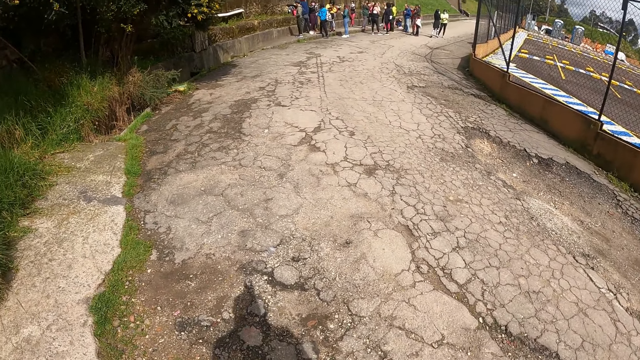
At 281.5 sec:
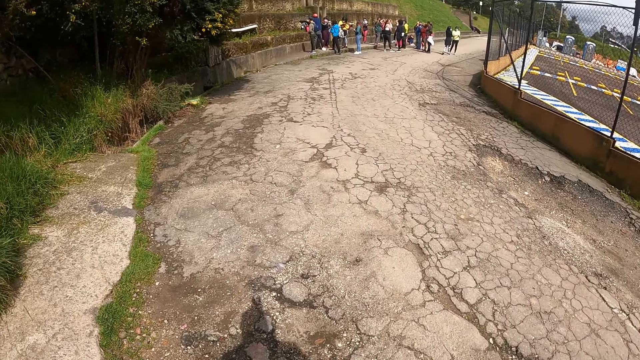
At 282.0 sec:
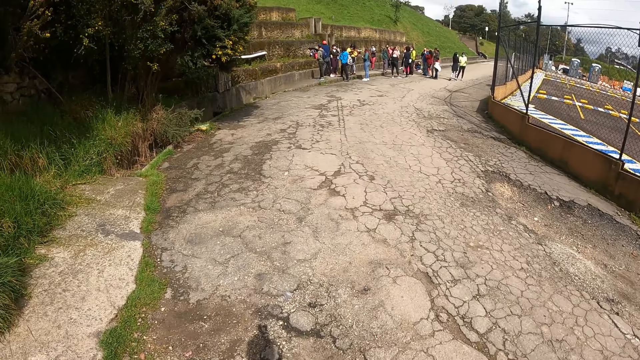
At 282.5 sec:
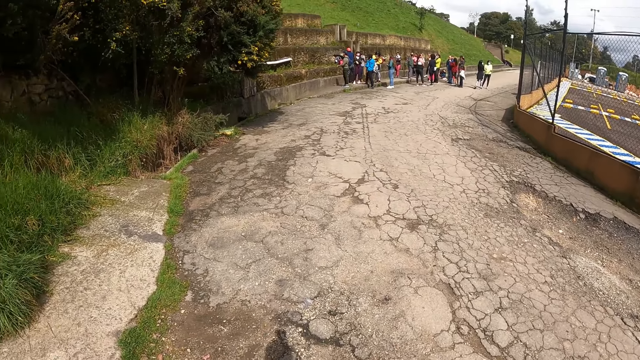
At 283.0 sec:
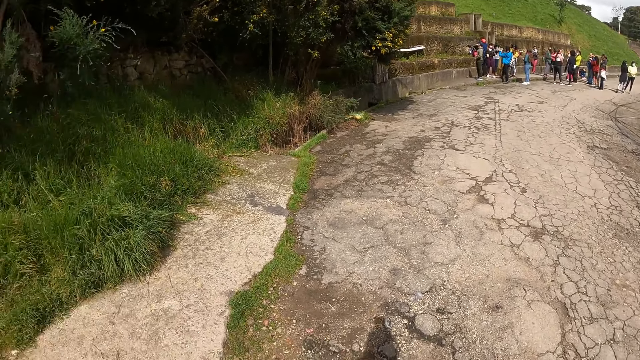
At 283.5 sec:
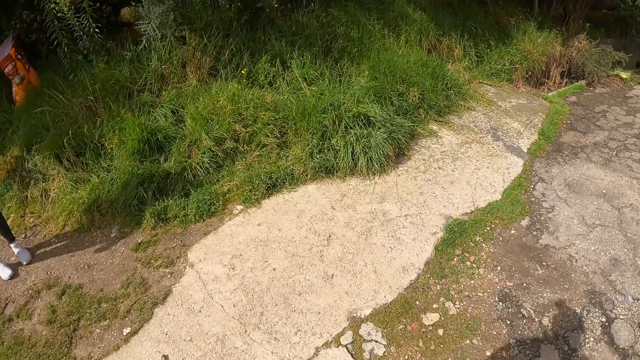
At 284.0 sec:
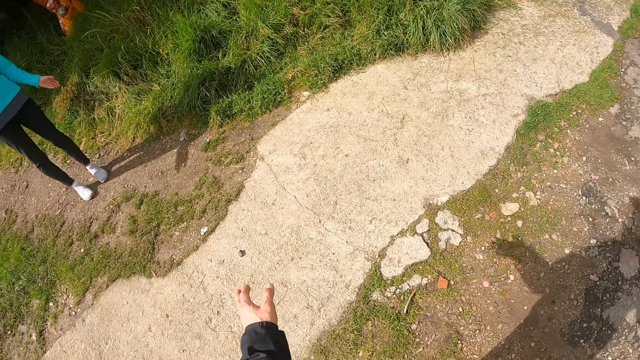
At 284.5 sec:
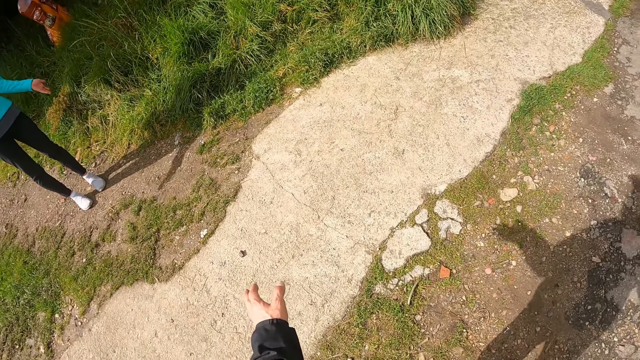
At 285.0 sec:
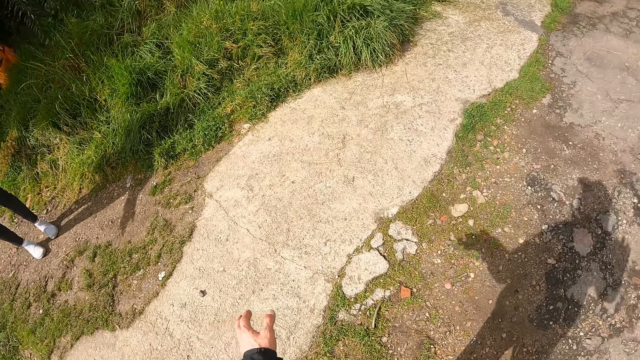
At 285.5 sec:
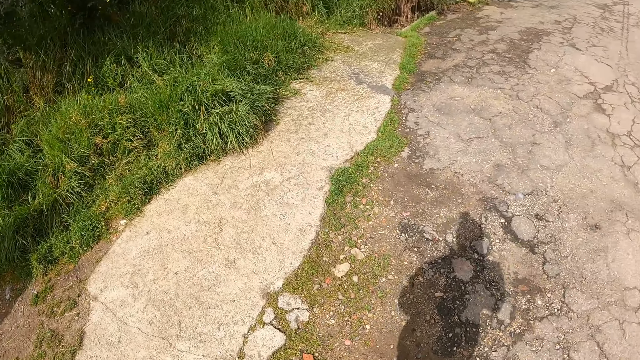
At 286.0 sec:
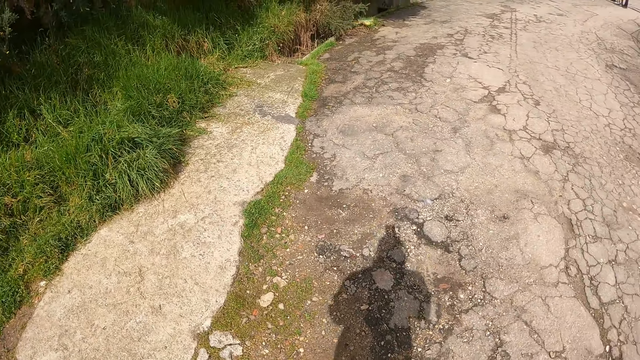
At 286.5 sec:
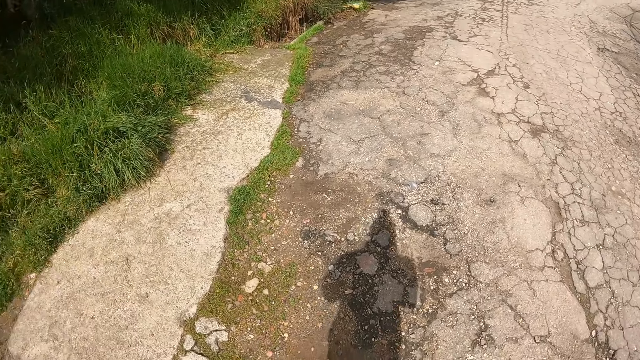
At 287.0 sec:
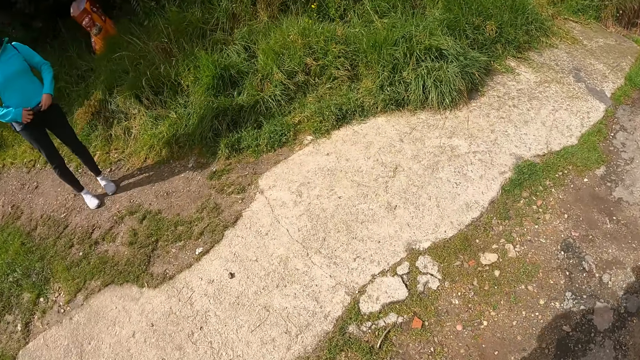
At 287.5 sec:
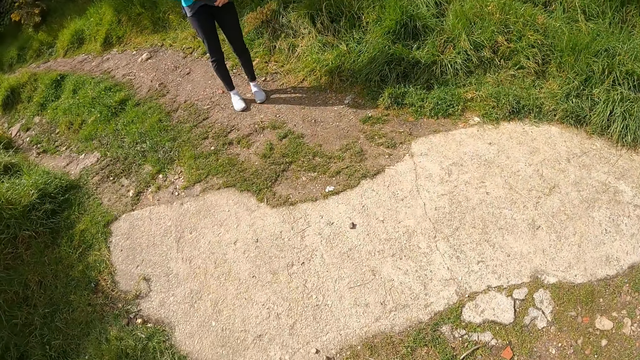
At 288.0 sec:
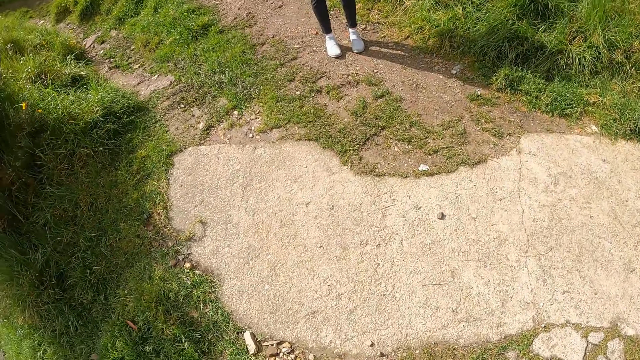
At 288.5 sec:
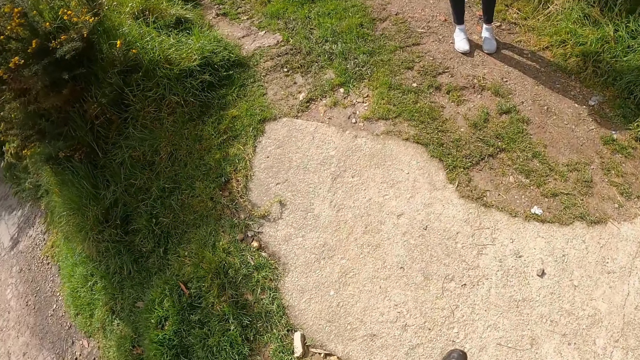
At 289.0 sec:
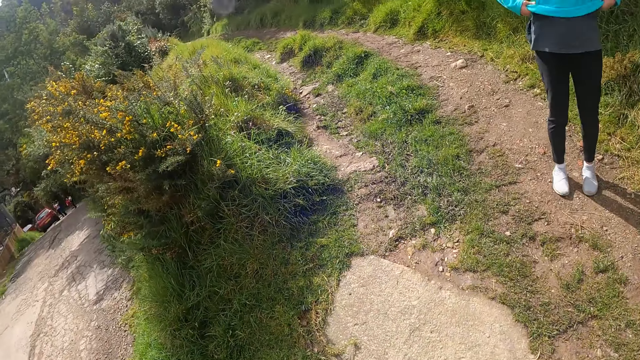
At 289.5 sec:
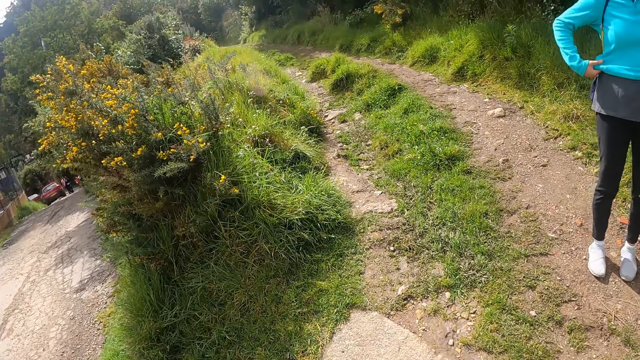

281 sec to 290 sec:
The camera wearer stands on the road. He turns around. A woman stands on the field. The camera wearer gestures his hand. The woman gestures her hand.

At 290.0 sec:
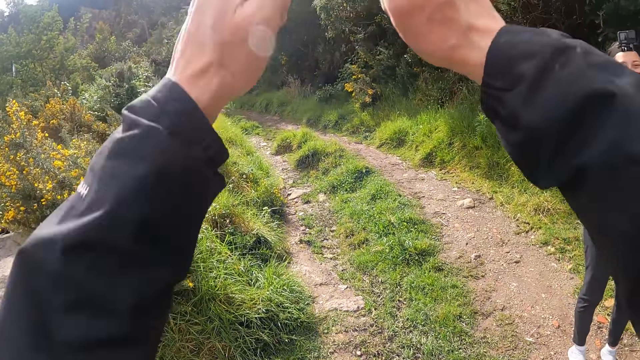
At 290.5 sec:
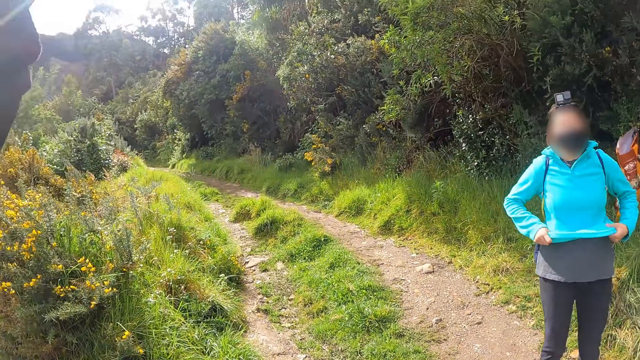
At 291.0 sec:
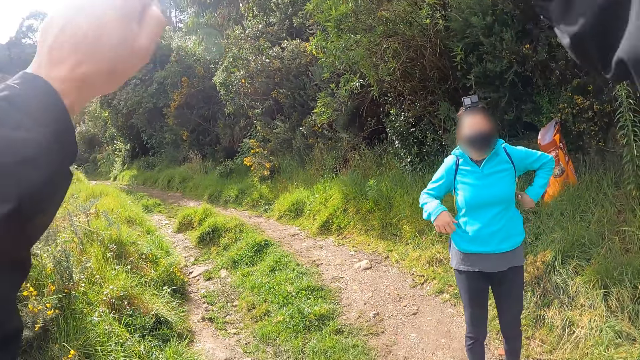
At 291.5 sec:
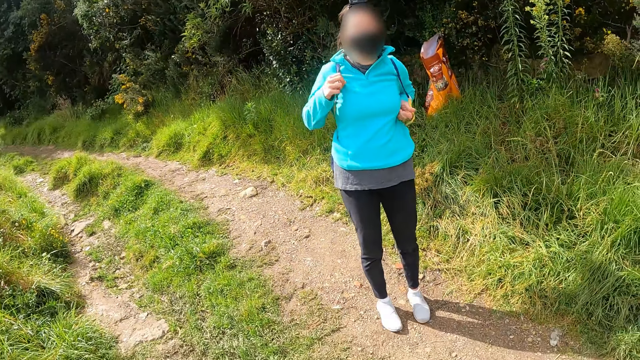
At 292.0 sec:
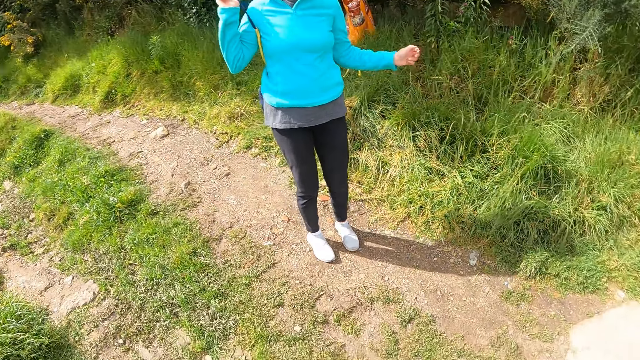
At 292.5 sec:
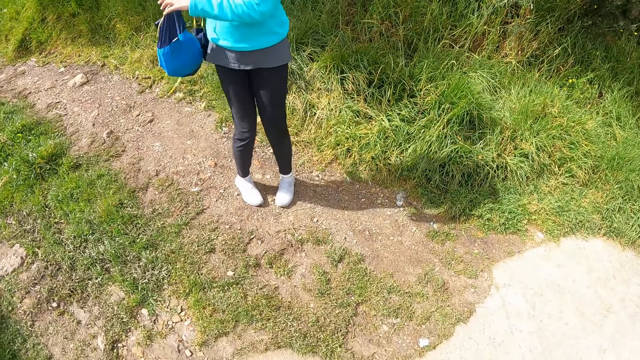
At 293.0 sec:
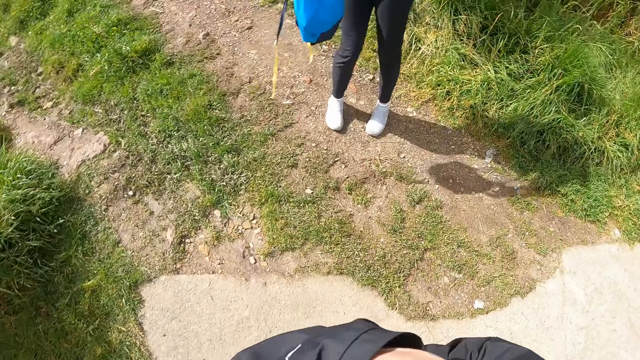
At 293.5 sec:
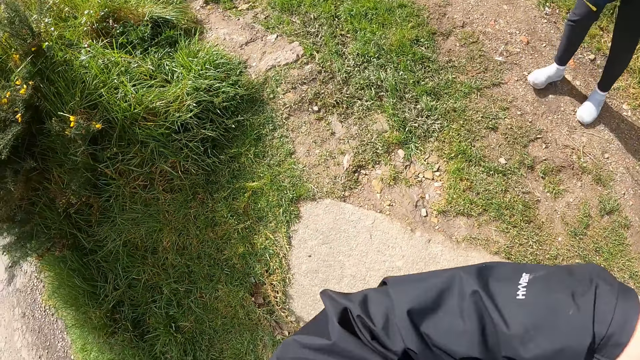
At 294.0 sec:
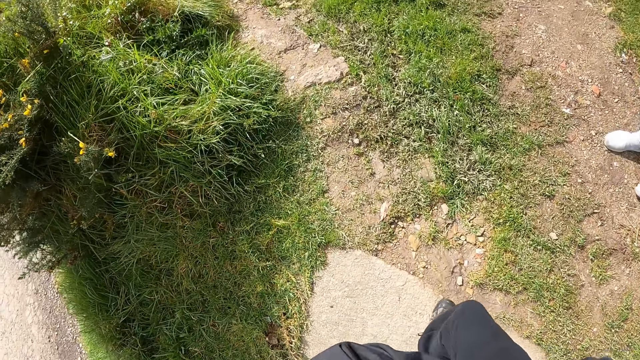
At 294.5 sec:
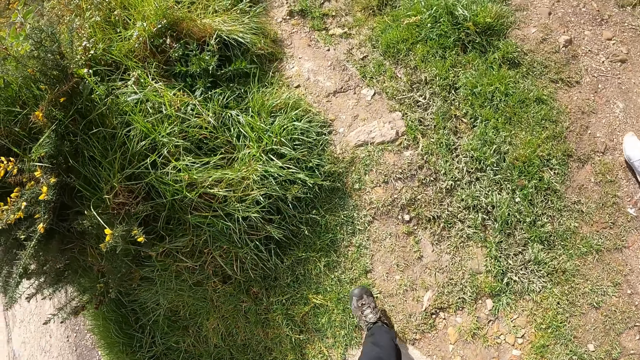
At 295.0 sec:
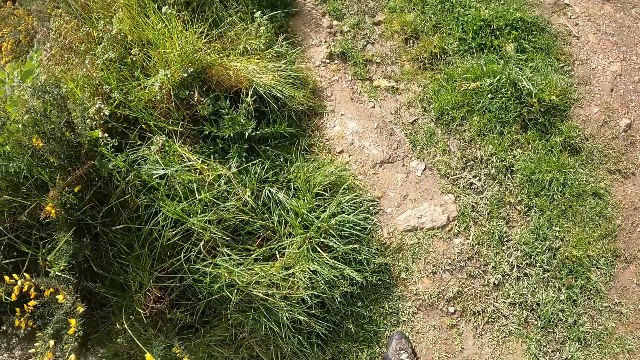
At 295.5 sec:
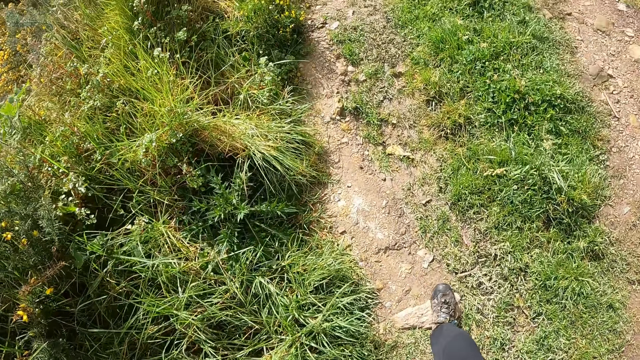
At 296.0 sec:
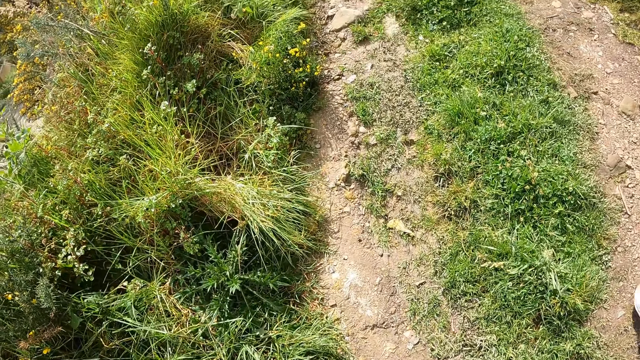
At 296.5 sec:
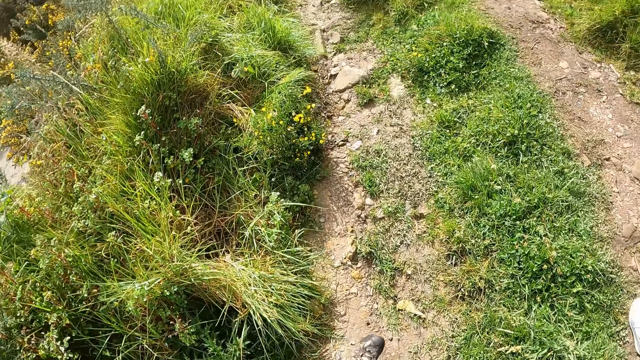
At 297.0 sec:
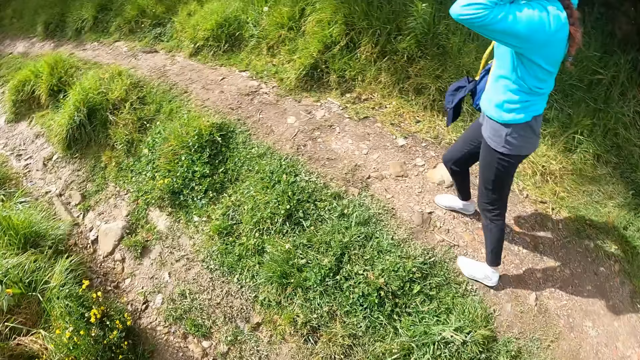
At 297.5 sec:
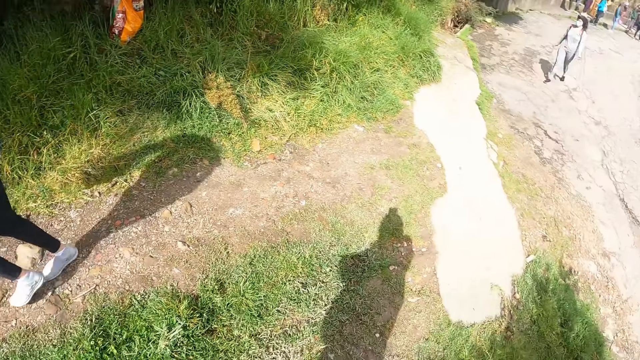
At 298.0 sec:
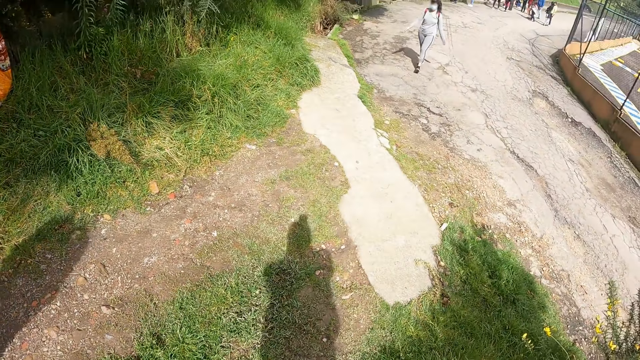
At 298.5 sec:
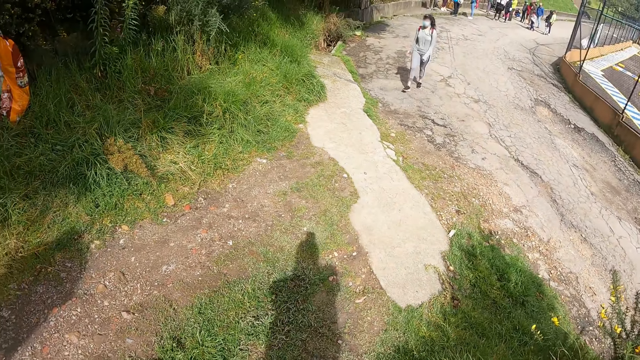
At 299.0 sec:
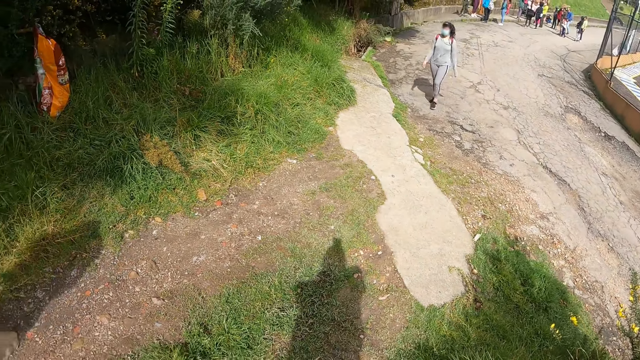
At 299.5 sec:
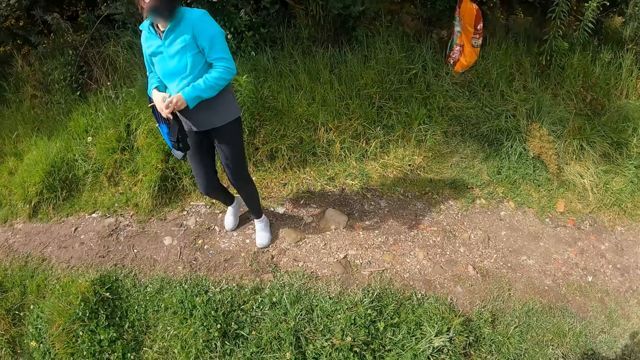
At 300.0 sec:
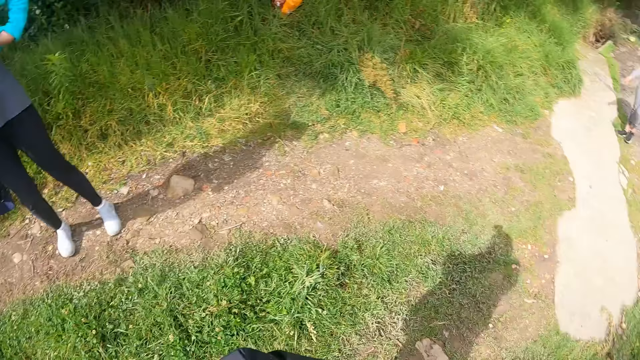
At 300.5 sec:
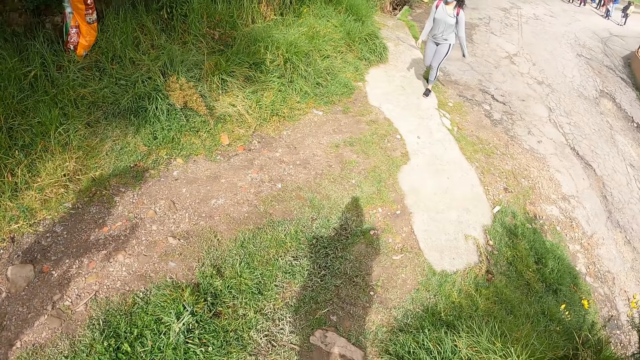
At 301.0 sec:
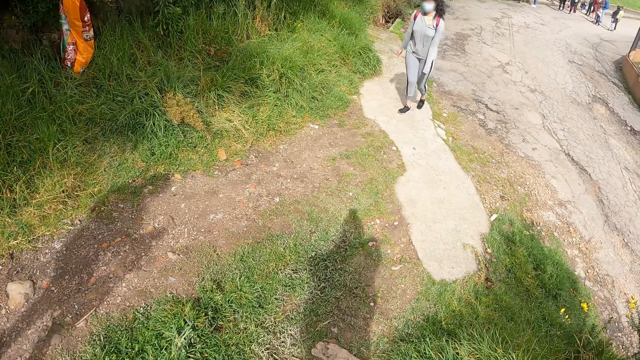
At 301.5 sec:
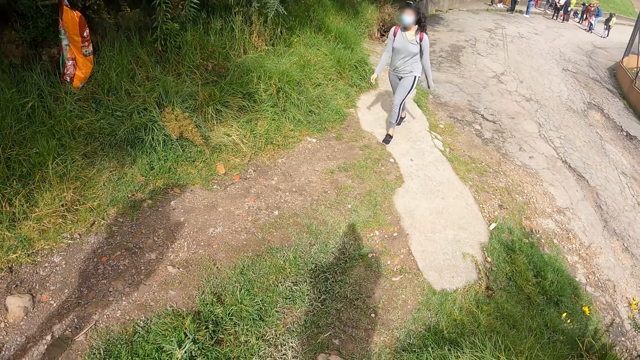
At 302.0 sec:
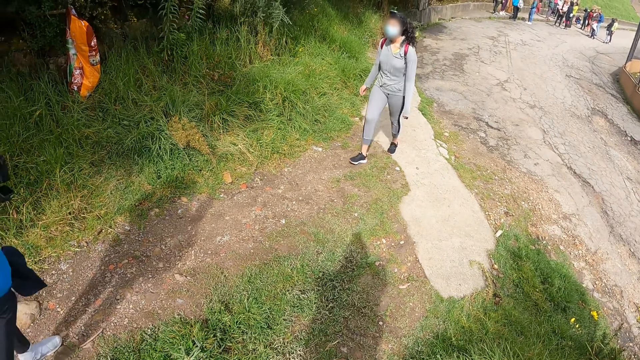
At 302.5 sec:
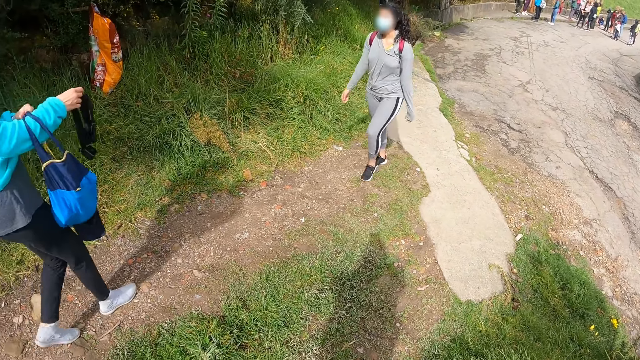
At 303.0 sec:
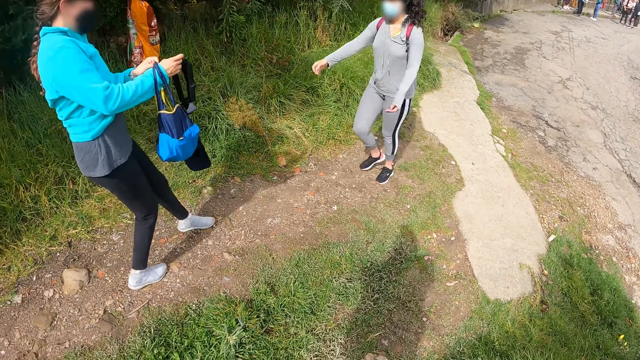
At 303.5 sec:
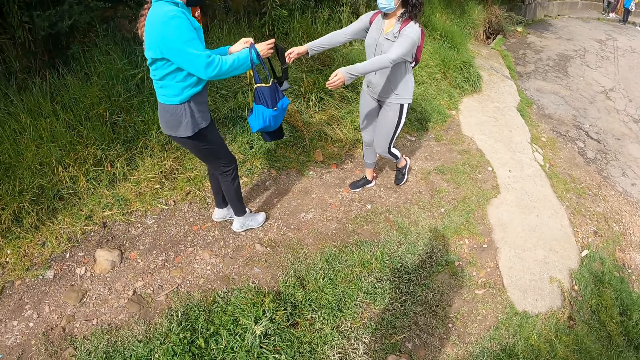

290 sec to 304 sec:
A woman removes a backpack with both hands. The woman holds the bag. Another woman walks towards the first woman. The camera wearer stares at the other woman. They interact with the first woman and the other woman.
